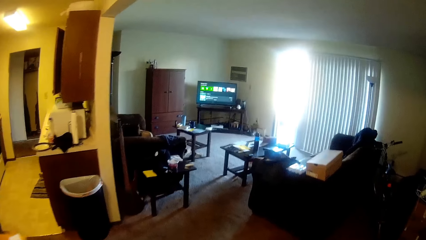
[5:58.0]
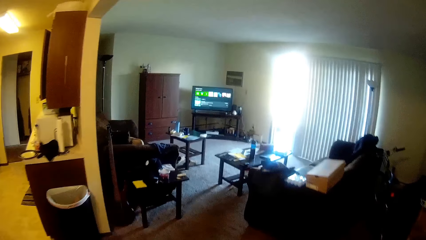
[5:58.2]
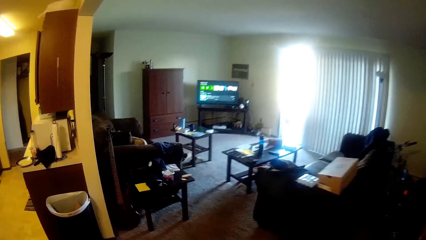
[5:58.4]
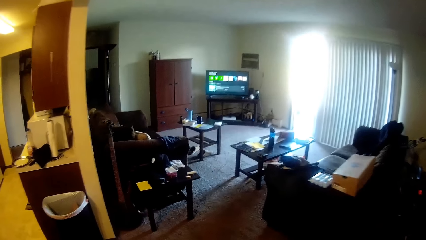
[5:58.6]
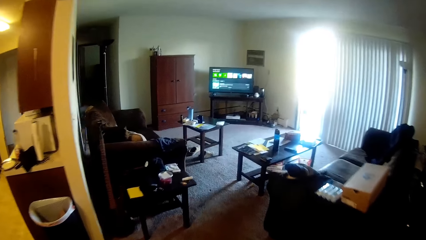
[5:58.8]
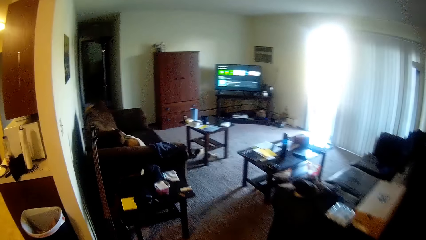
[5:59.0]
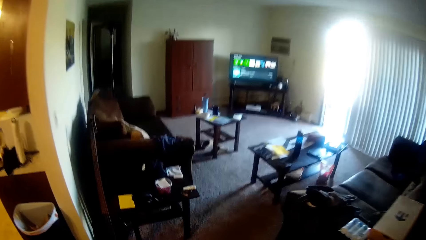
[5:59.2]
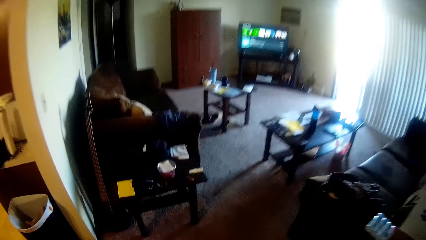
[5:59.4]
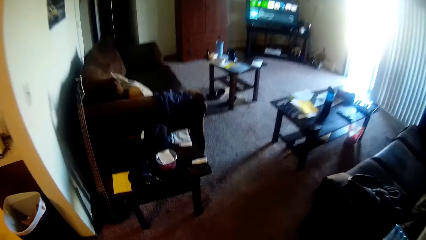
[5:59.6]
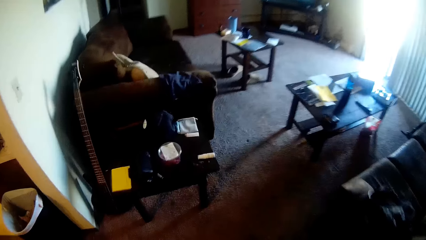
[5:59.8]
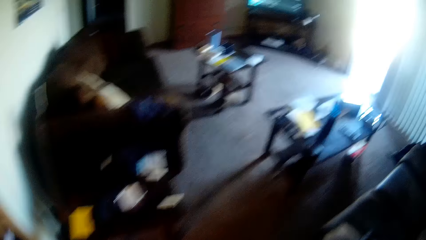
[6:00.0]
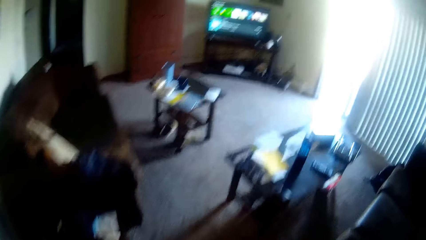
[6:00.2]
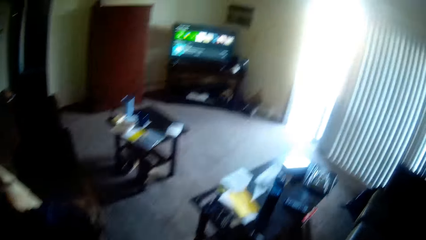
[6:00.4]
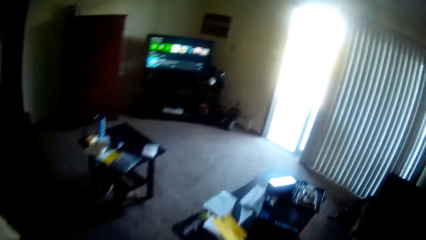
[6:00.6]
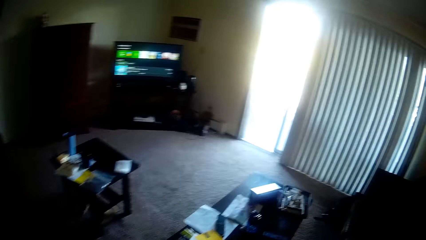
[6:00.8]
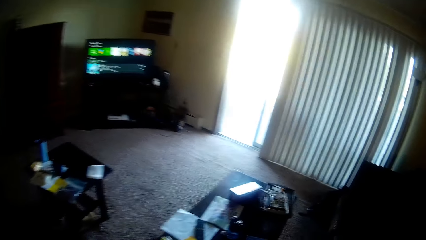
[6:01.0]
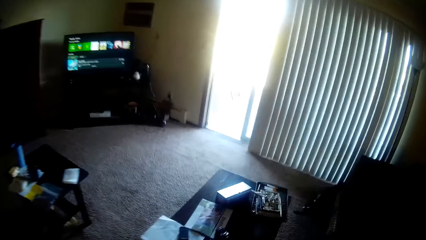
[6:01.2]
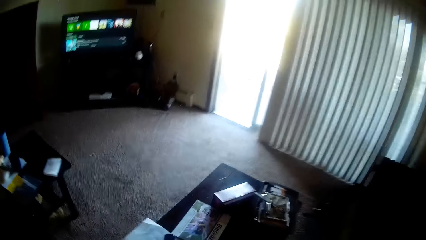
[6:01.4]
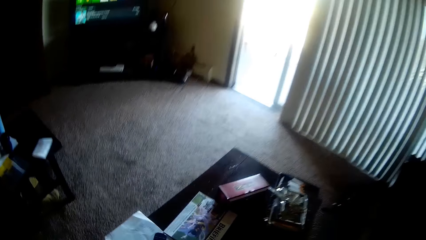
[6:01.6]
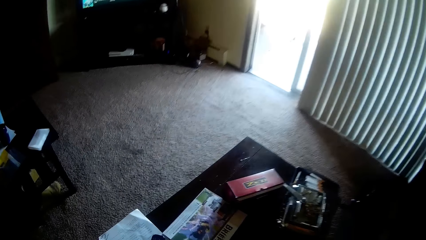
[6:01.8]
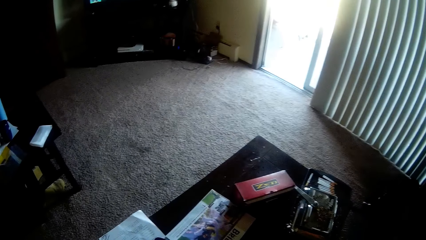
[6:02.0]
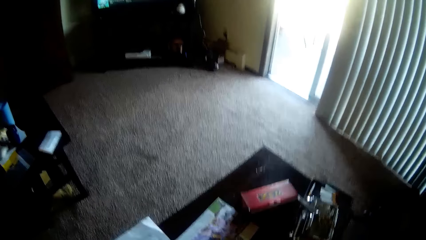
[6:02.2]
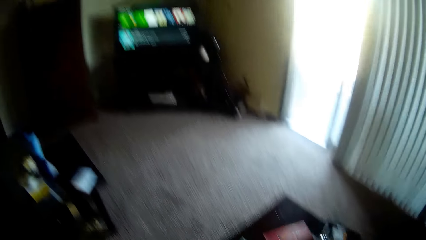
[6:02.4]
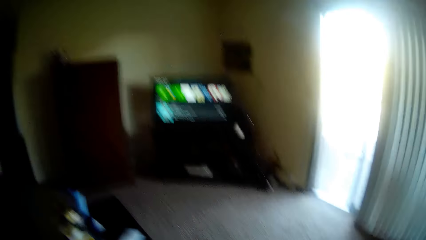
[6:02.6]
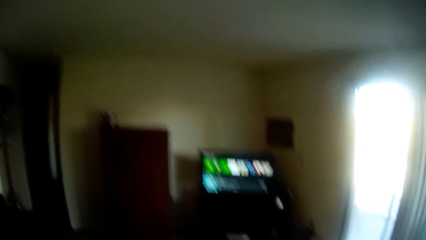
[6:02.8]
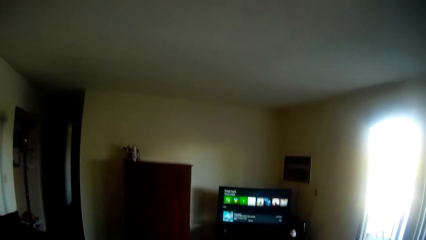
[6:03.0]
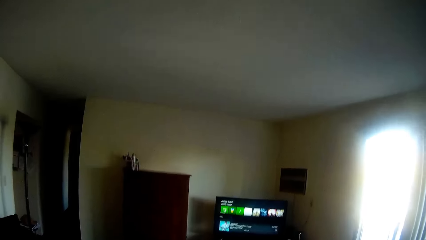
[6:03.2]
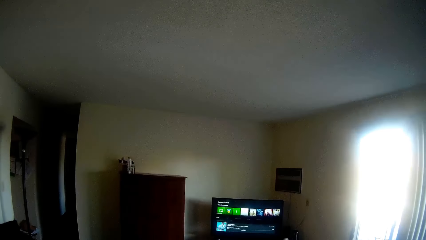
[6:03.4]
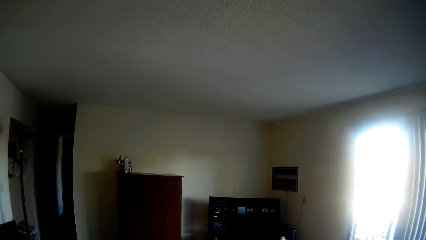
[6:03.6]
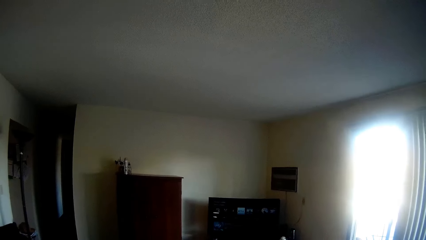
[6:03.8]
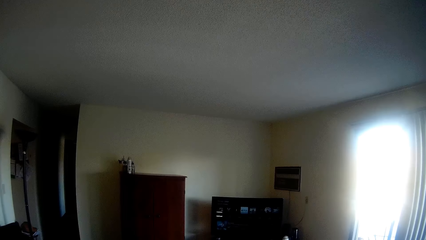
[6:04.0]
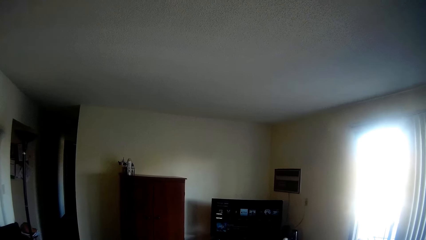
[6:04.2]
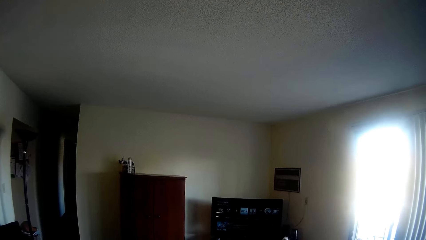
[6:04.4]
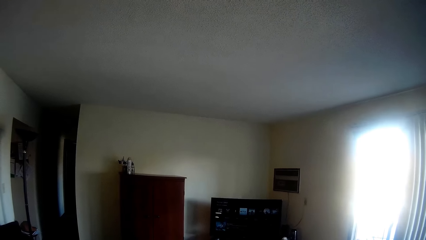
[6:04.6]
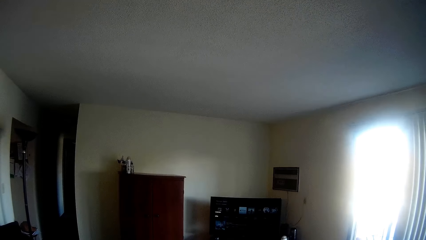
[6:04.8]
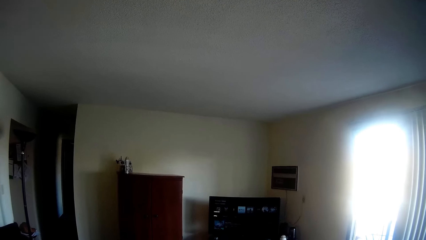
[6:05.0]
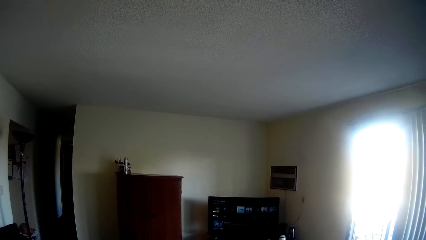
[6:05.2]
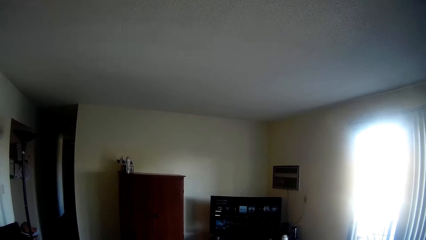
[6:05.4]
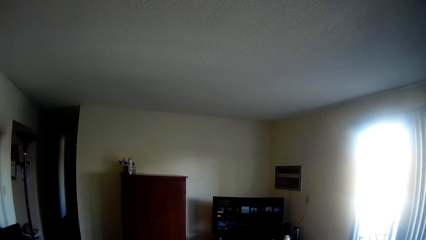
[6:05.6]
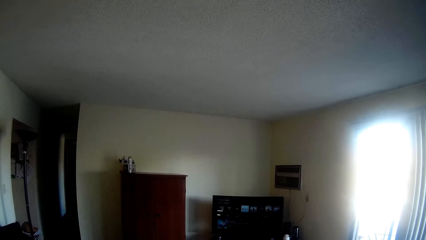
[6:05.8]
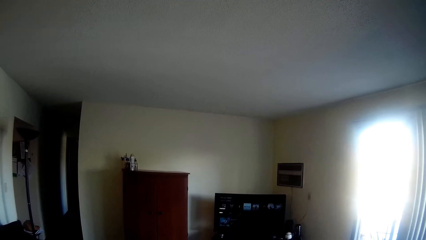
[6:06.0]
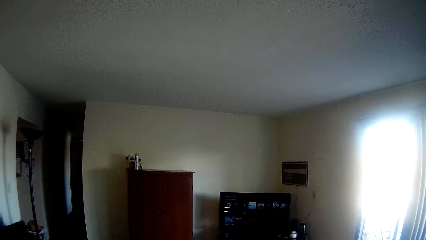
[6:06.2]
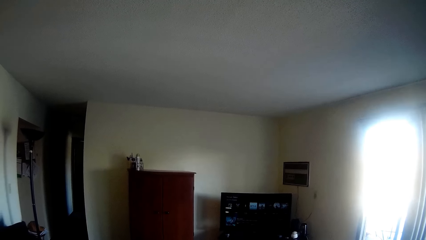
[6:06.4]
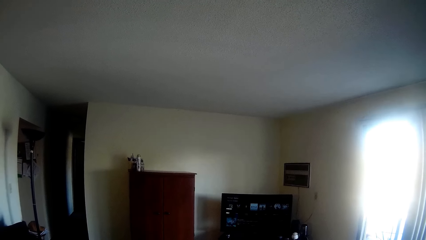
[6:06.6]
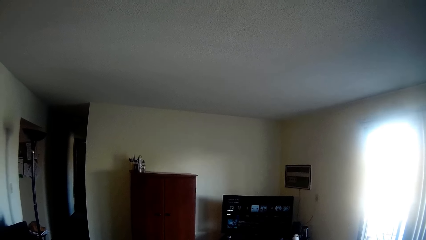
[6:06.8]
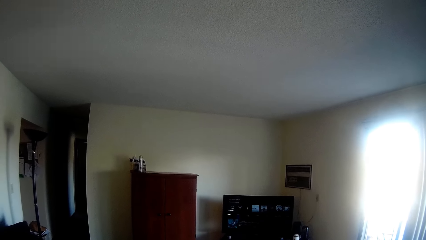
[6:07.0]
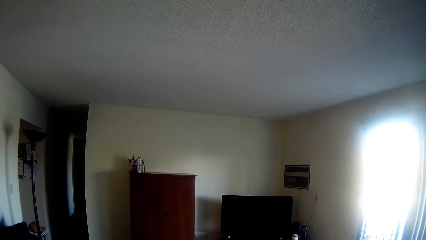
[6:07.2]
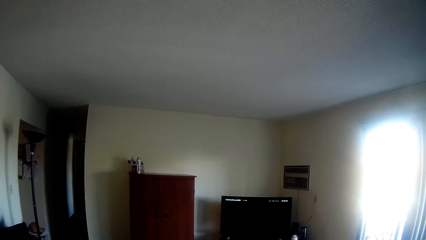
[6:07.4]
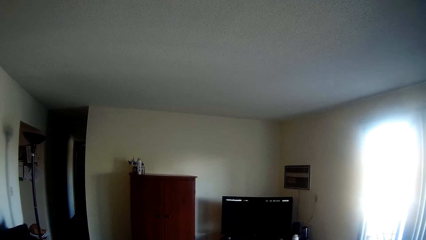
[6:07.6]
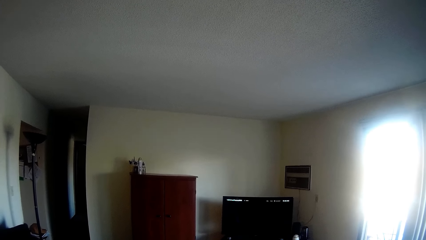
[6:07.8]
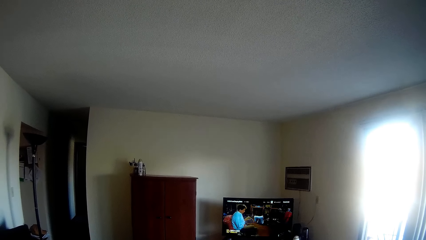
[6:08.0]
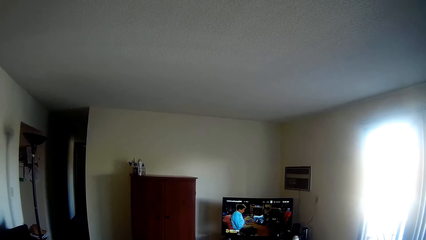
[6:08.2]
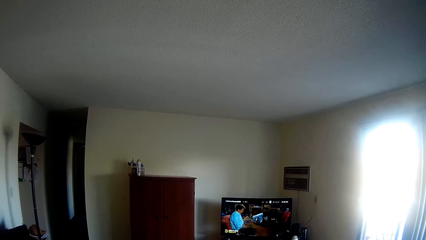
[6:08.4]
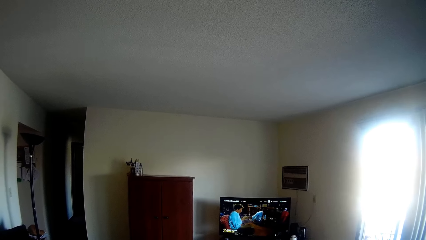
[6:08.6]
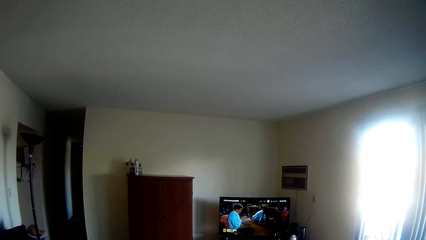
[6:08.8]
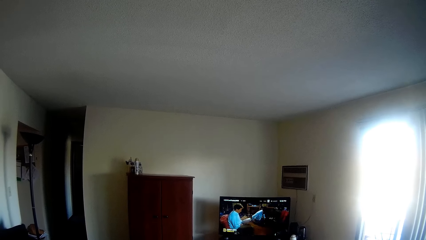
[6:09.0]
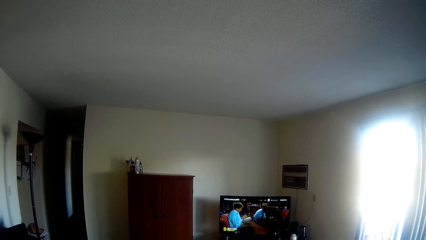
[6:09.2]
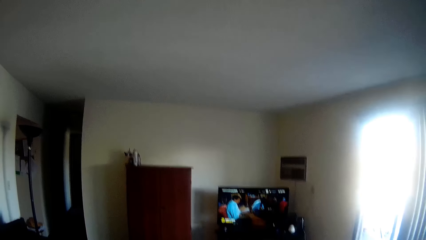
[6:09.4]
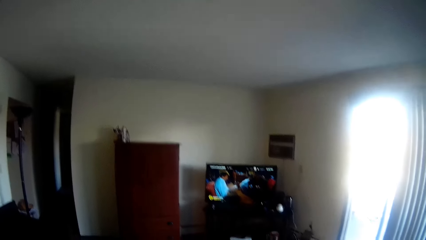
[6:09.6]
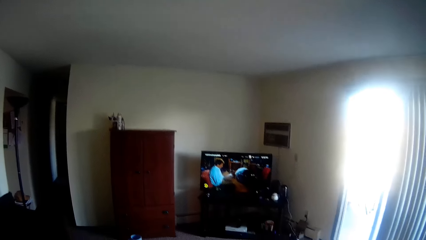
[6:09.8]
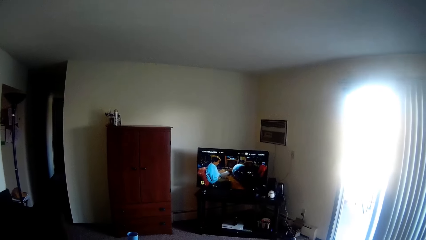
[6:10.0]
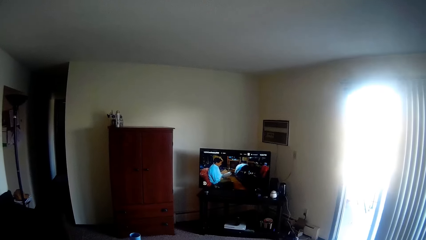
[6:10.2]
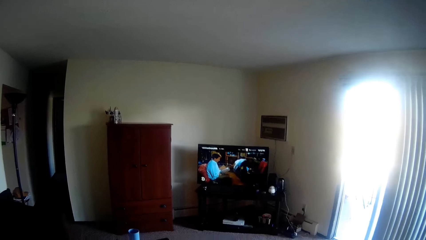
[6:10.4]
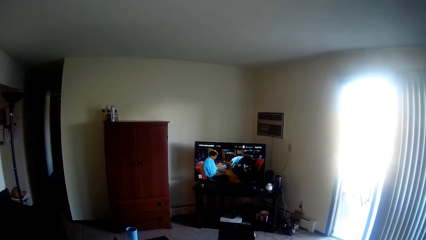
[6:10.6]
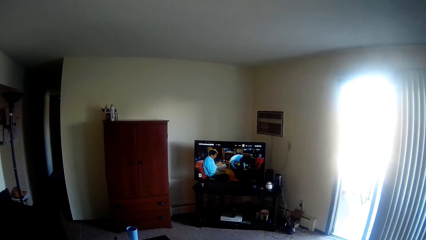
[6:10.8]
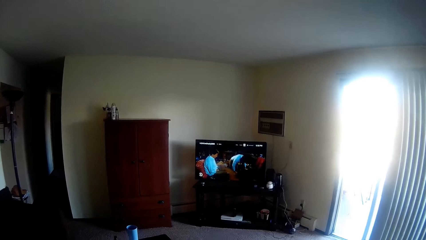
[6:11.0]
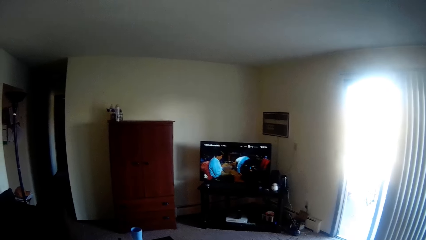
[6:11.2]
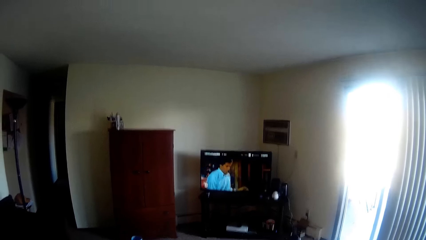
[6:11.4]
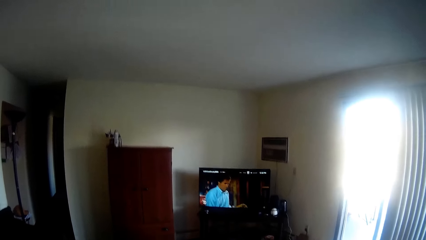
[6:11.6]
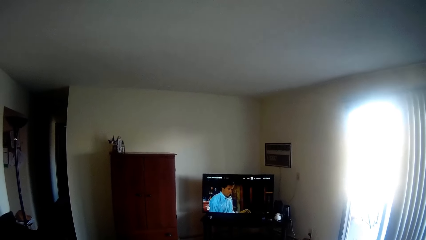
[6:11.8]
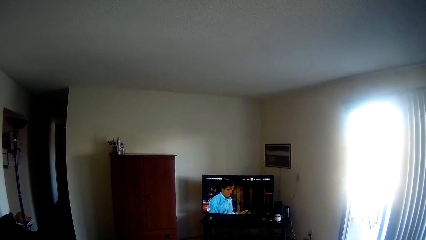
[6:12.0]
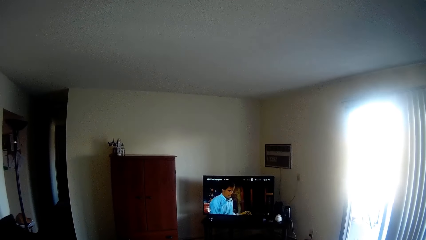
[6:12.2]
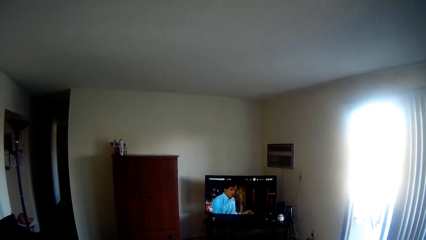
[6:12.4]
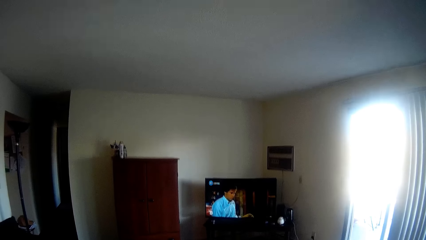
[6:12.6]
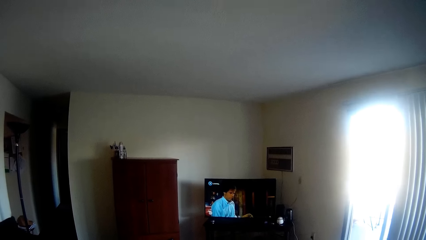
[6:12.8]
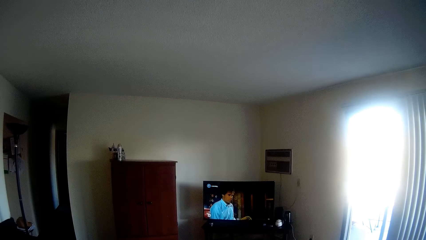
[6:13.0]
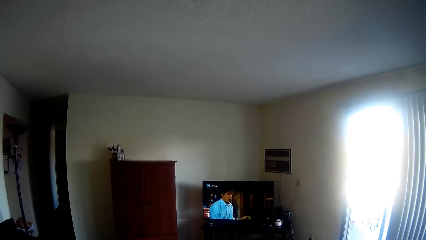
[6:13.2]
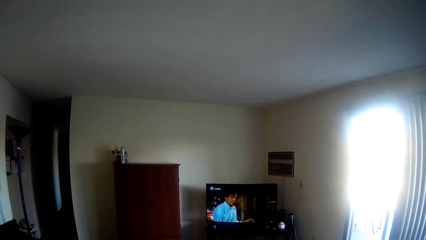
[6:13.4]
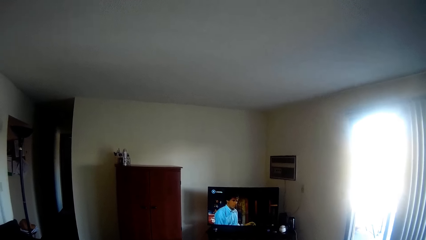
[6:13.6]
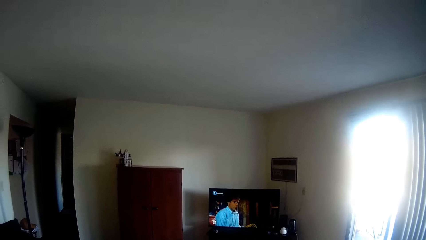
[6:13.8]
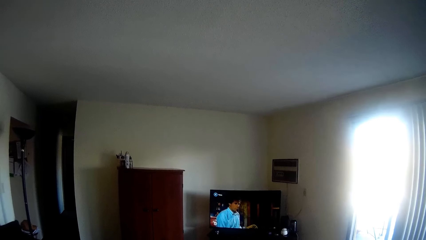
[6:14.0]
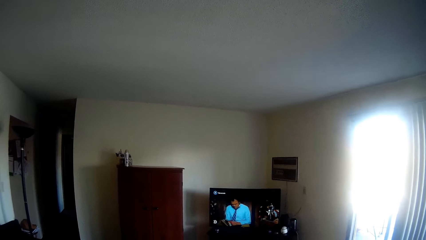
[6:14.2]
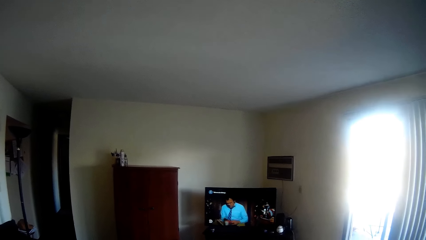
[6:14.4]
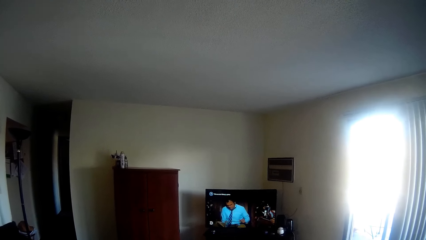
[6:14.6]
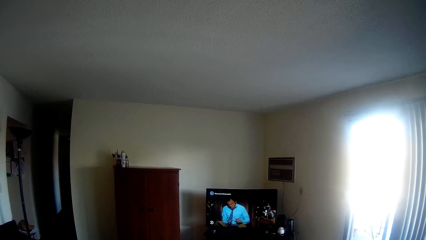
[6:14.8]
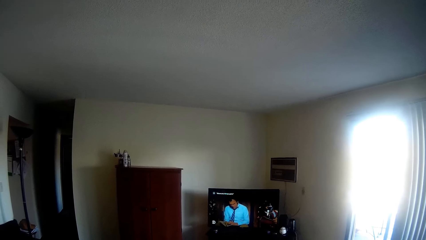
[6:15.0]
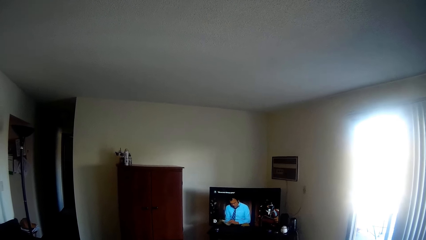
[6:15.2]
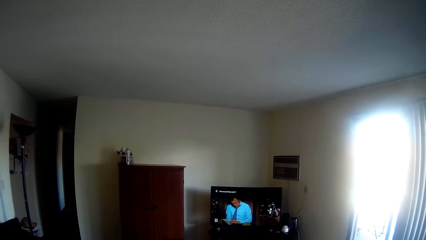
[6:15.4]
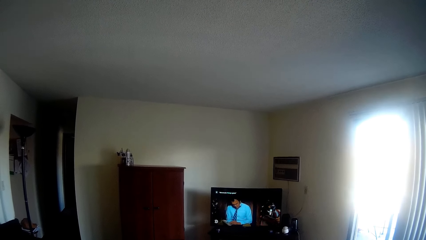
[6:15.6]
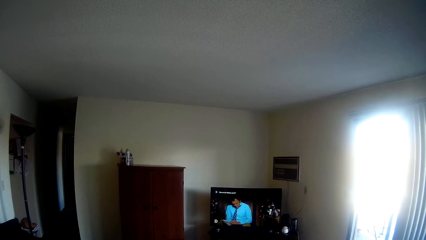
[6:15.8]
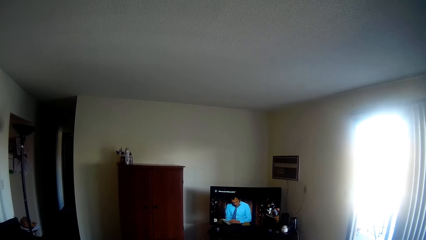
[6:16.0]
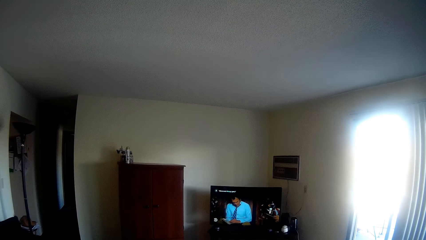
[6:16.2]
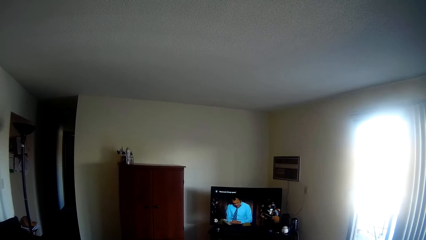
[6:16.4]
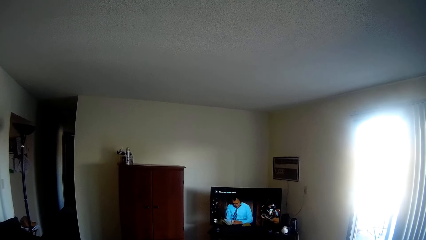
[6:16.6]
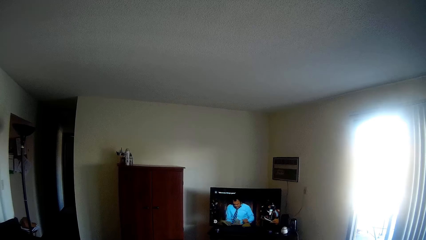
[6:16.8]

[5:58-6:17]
The camera wearer walks to the living room. They talk to a man.
